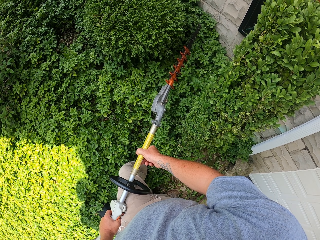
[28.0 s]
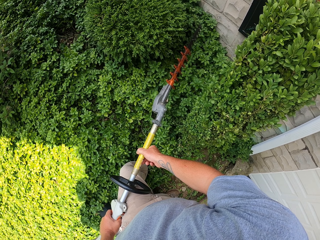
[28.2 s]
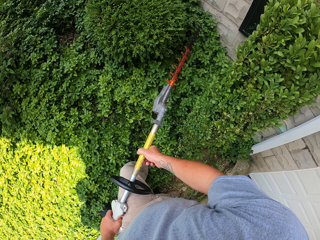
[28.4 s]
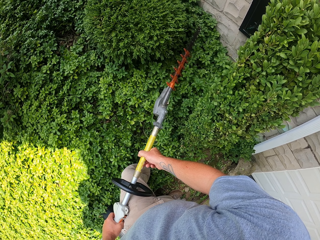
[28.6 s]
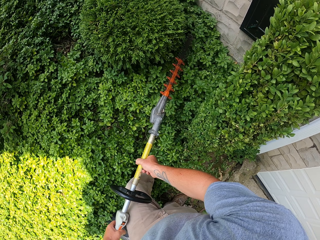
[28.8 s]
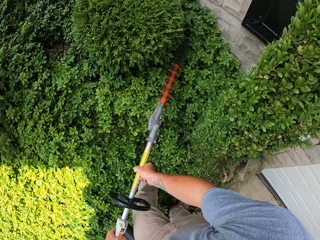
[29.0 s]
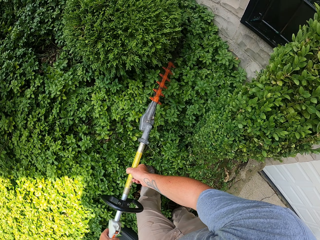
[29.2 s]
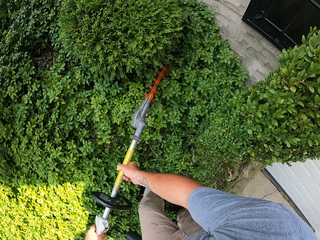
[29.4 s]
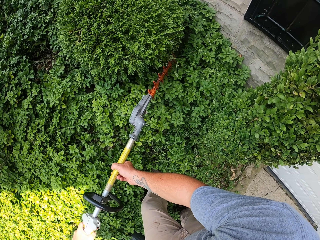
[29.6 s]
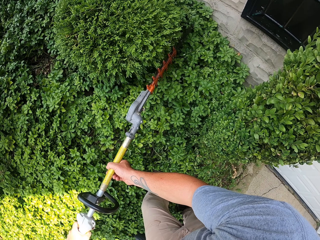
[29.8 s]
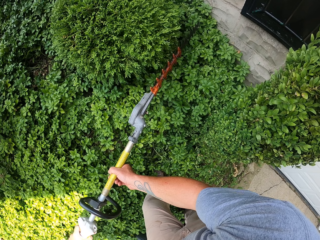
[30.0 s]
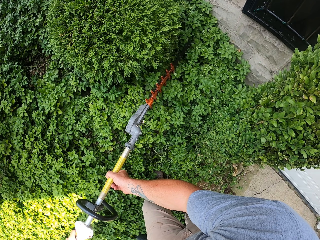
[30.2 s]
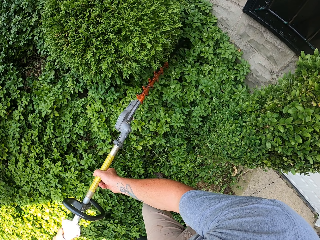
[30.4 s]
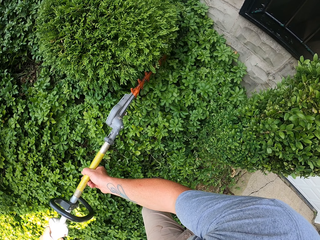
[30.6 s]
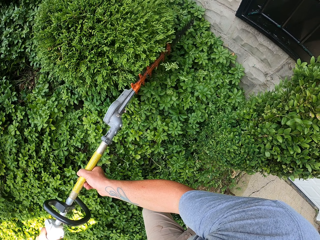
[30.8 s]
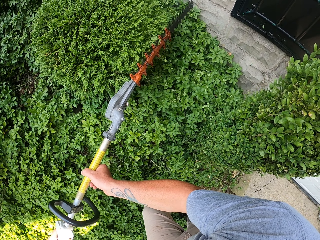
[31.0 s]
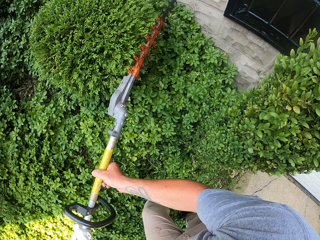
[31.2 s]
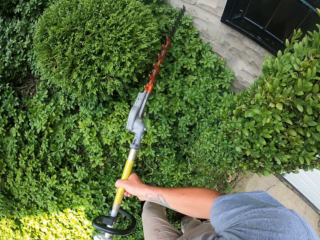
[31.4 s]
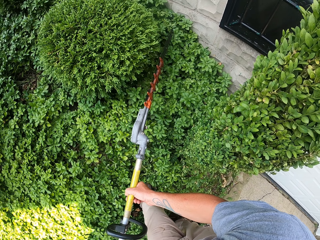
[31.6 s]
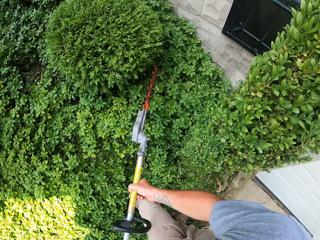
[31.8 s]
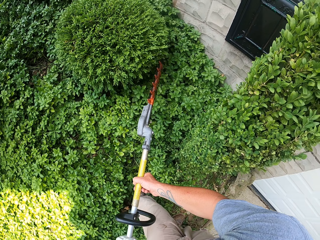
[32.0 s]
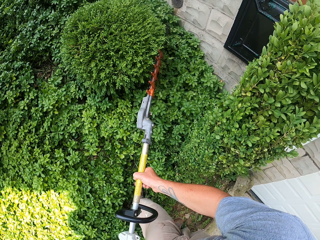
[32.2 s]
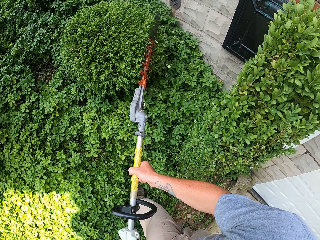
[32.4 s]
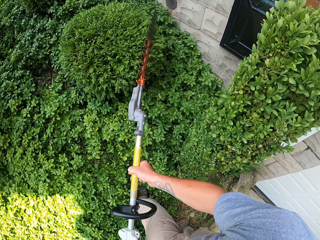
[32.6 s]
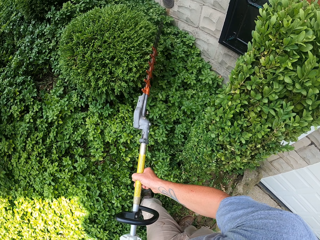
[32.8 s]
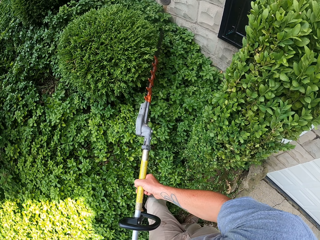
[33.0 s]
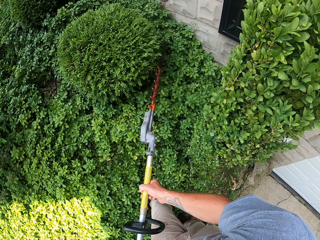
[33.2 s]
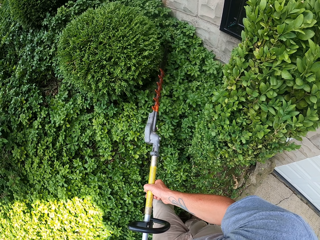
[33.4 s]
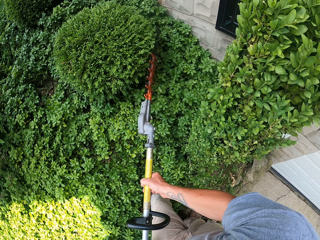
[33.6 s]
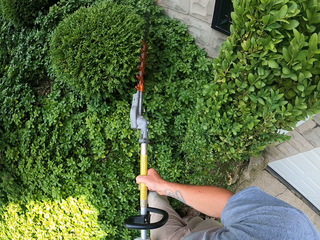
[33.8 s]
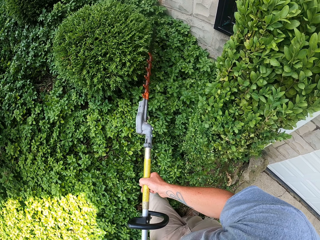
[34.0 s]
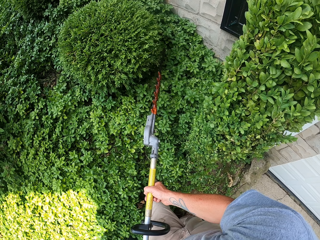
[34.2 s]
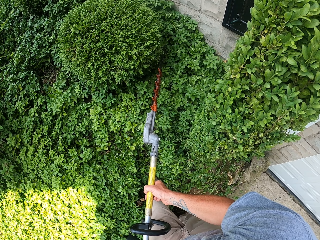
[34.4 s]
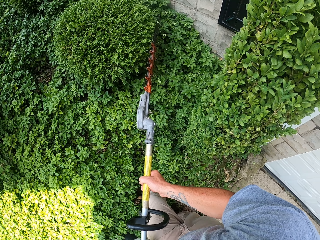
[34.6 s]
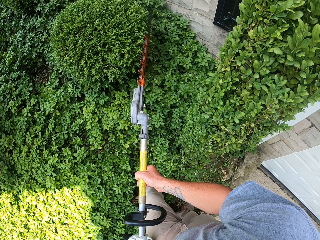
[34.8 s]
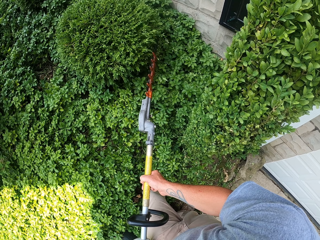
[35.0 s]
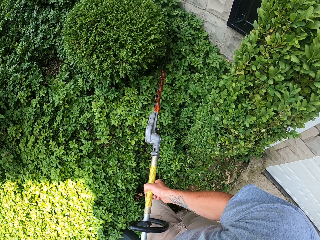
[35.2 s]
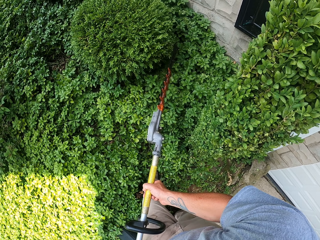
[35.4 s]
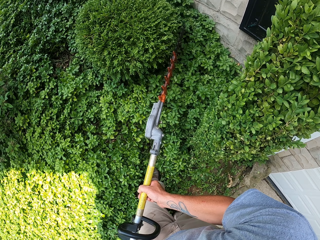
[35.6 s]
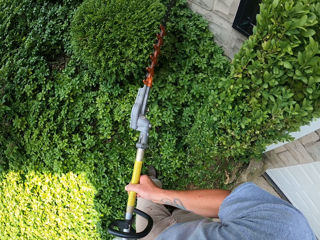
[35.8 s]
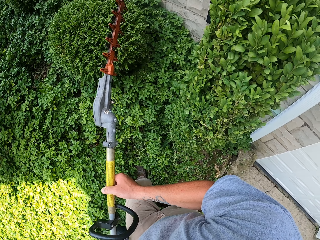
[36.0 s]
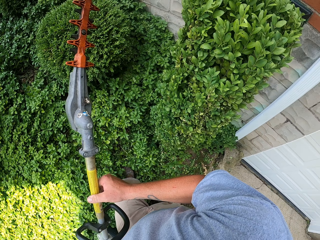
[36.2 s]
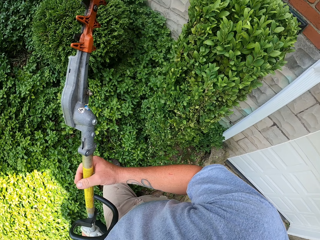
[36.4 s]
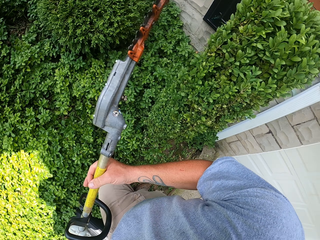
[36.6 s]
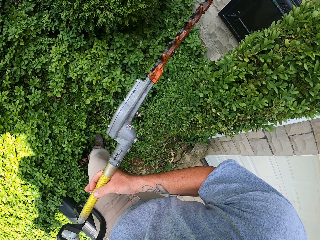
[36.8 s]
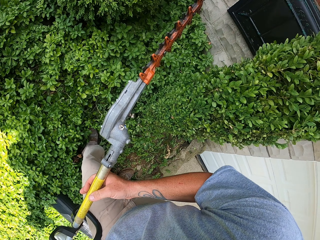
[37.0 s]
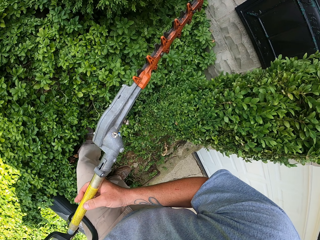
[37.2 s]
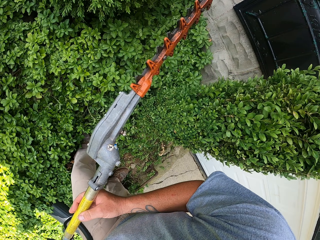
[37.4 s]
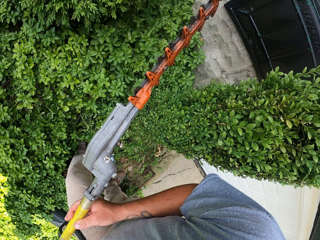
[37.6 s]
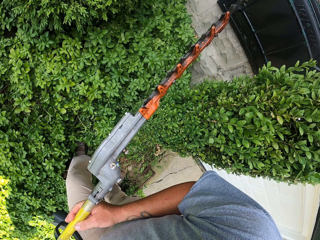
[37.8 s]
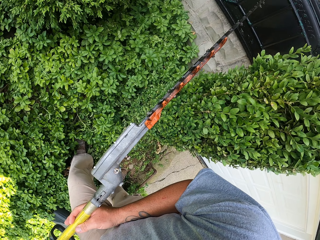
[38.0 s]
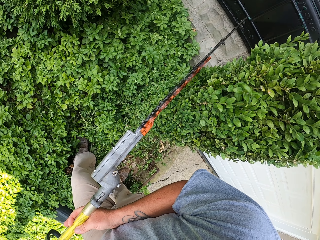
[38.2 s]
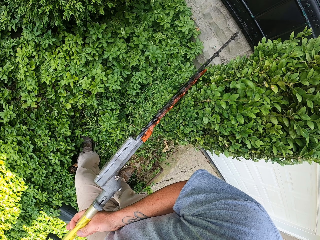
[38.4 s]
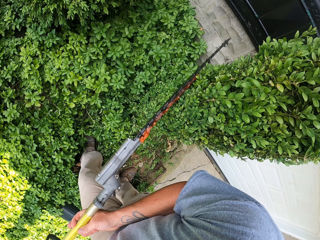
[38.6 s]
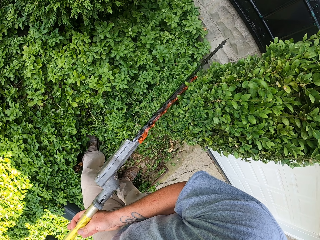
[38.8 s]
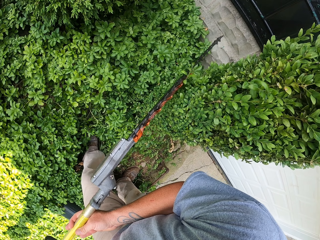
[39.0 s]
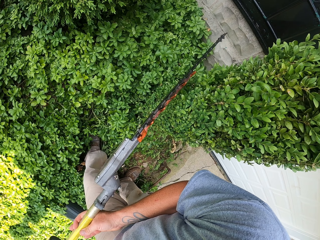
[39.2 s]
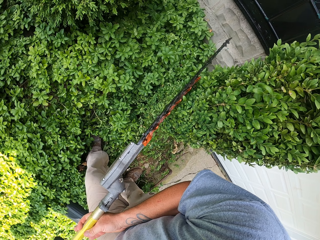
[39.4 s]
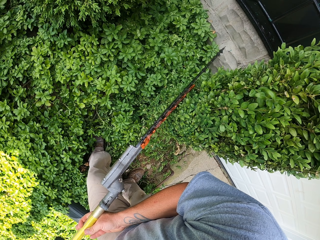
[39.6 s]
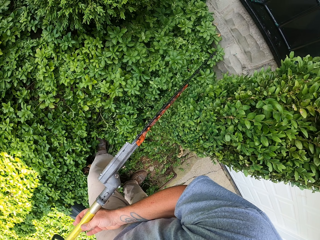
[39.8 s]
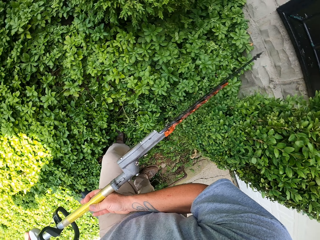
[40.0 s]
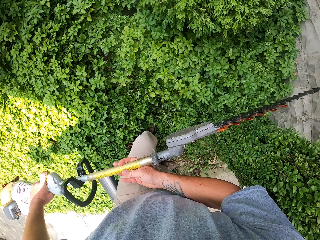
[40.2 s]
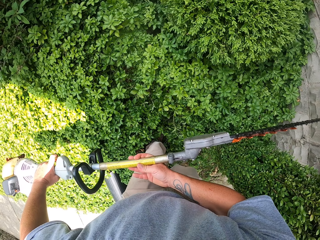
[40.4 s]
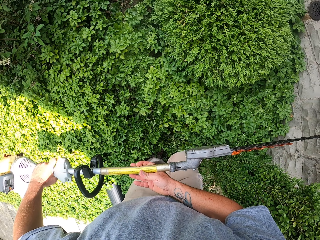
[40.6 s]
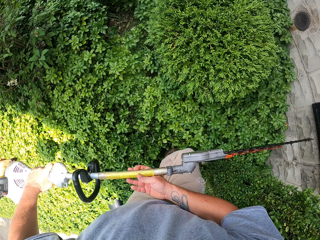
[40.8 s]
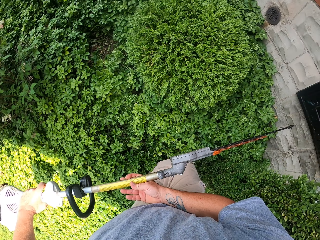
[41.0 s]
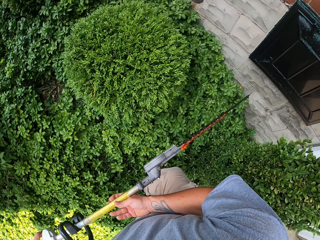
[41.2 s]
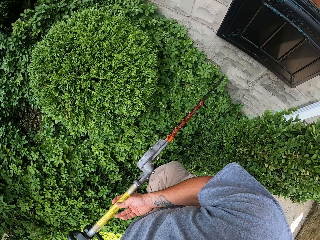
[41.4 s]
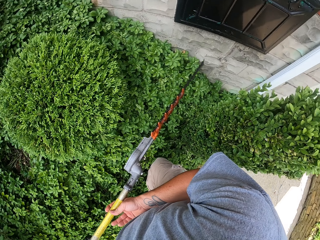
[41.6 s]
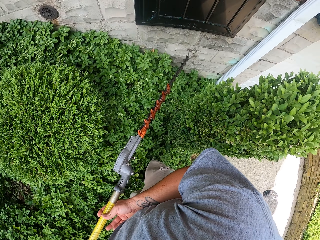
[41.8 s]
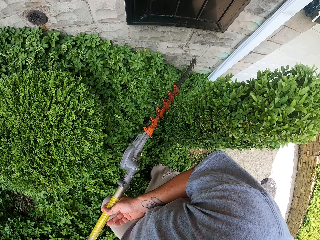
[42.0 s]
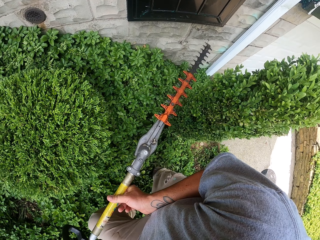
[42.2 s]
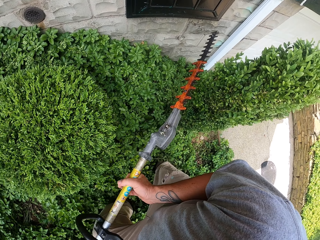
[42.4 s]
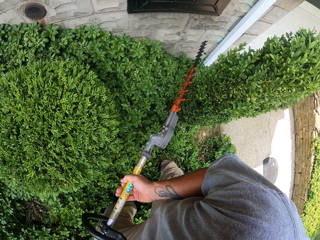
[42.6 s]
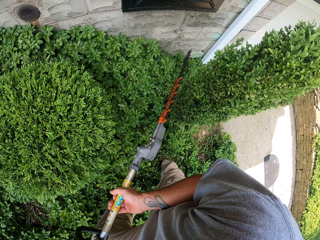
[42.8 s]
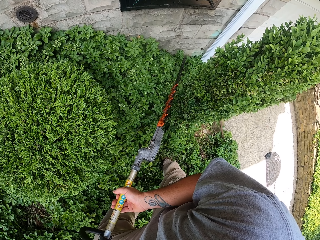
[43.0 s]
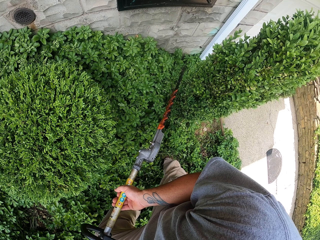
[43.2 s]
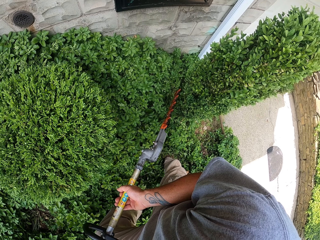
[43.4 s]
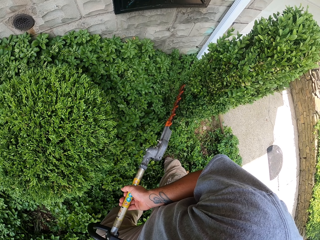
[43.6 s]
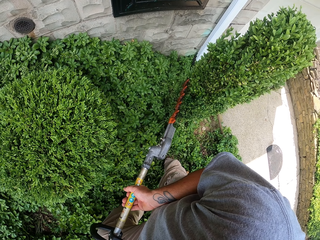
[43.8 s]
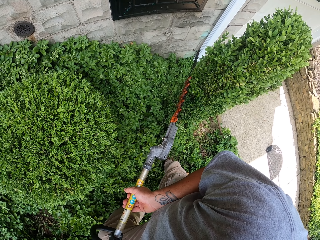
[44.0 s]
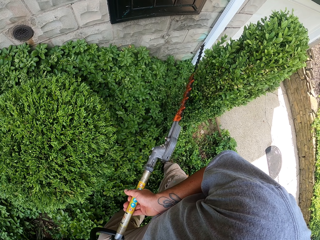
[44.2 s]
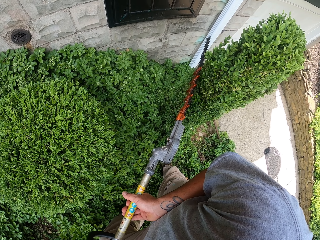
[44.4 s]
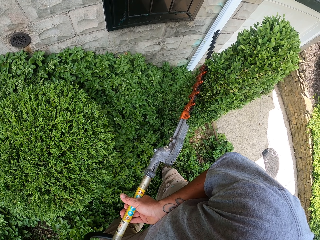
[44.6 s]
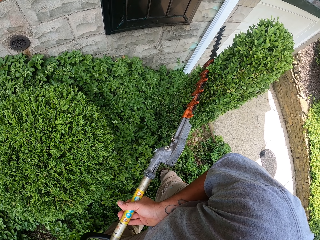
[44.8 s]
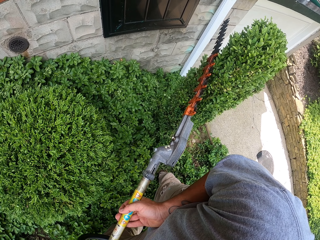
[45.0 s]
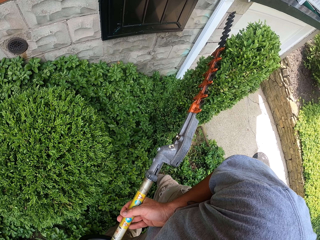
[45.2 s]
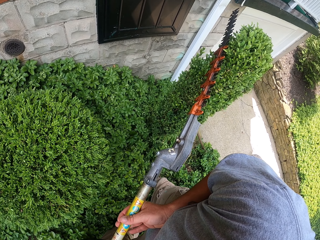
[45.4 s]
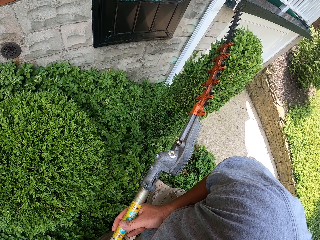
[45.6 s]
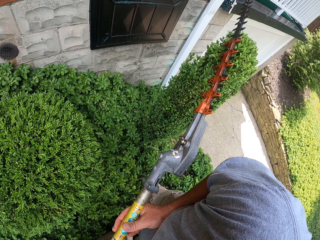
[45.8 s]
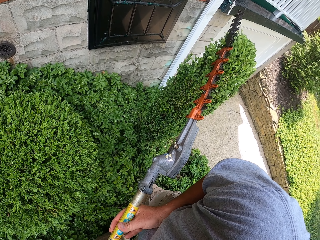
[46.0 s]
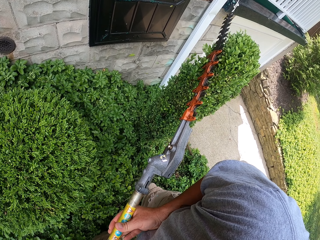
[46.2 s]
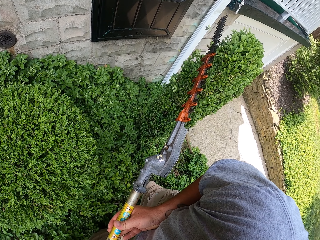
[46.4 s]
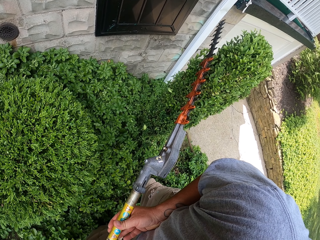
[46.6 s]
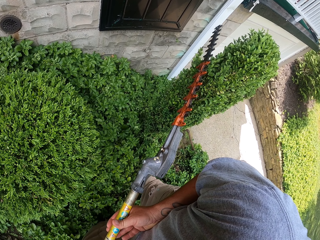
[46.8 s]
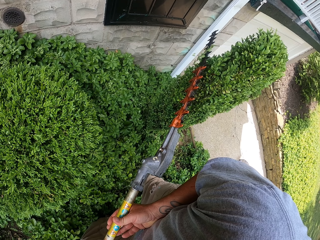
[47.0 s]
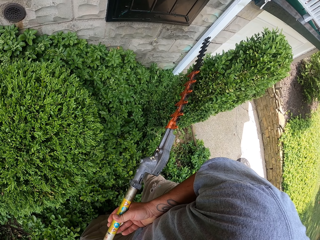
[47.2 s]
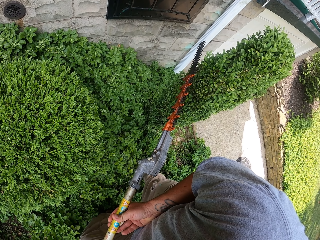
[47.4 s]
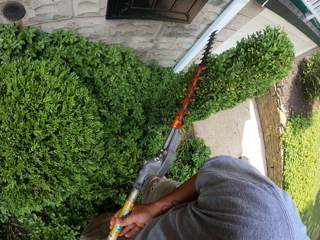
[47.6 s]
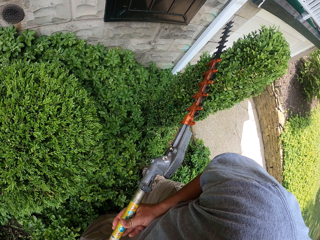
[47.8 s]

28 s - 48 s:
The camera wearer trims the bushes with the electric tree pruner. They move towards the bushes. They trim the bushes with the electric tree pruner.

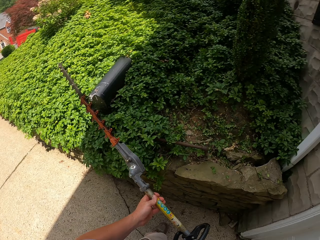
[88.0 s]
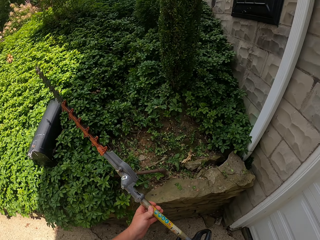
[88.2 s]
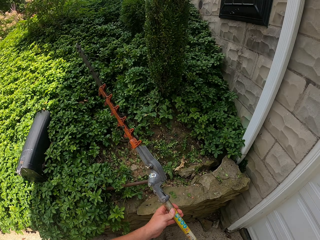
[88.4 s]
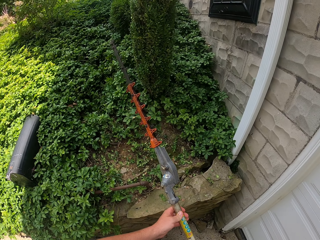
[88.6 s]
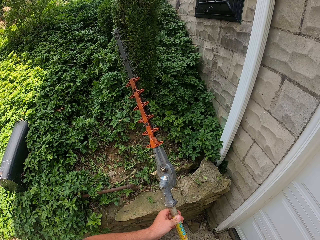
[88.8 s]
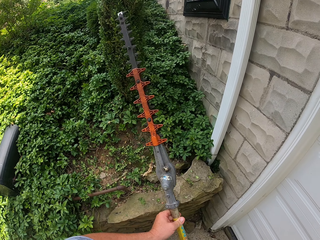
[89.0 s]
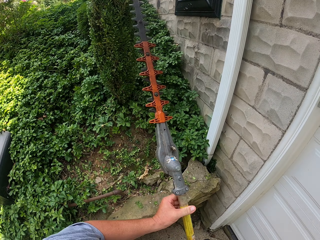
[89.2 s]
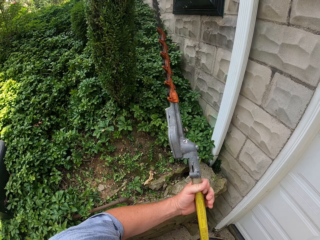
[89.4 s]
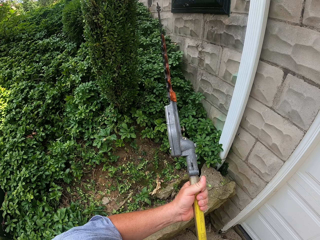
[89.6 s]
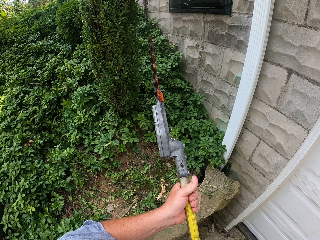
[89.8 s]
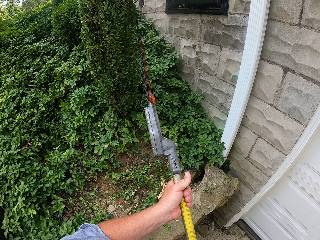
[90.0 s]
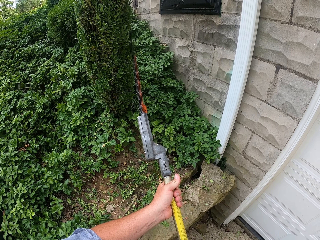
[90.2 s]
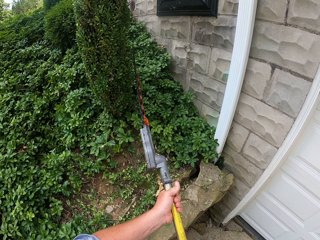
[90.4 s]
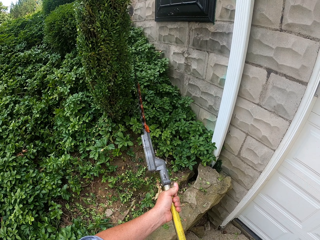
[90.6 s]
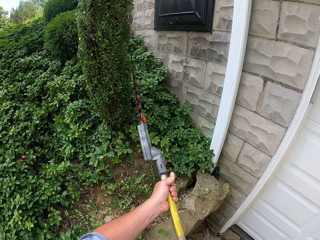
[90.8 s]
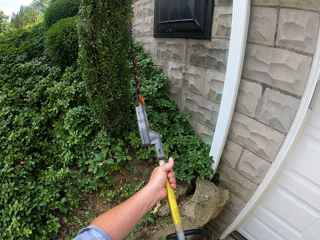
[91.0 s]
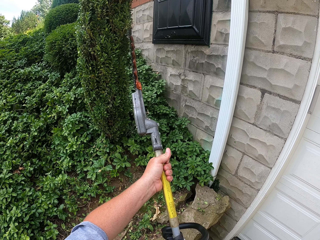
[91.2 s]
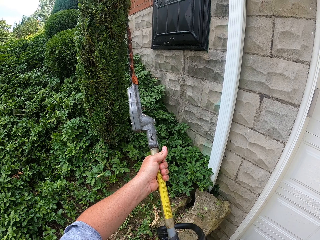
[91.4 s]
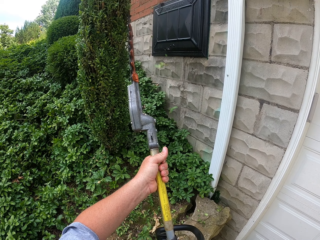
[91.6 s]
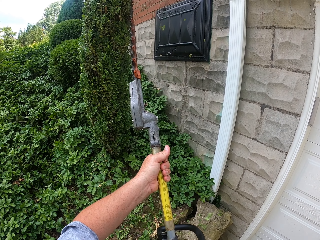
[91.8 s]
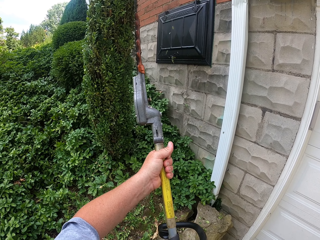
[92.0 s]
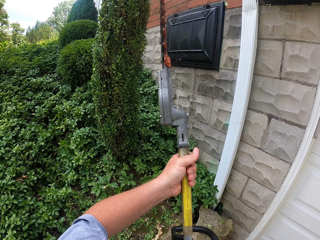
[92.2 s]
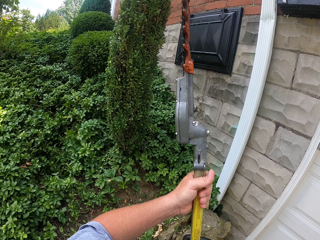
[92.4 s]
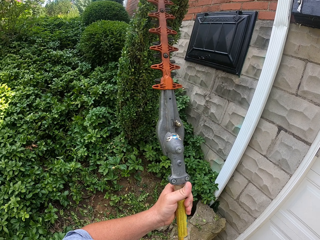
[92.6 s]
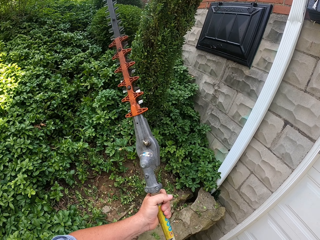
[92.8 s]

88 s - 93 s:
The camera wearer moves towards the bushes. They lift the saw. They trim the bushes with the electric tree pruner.
